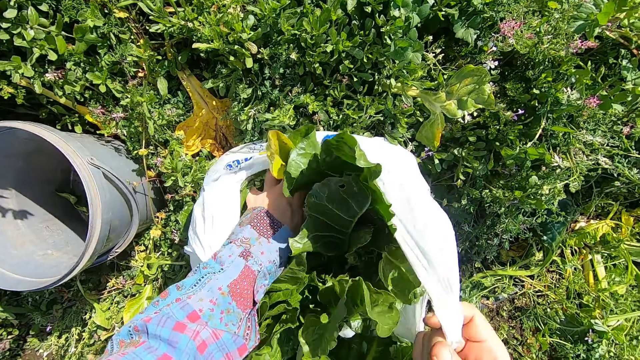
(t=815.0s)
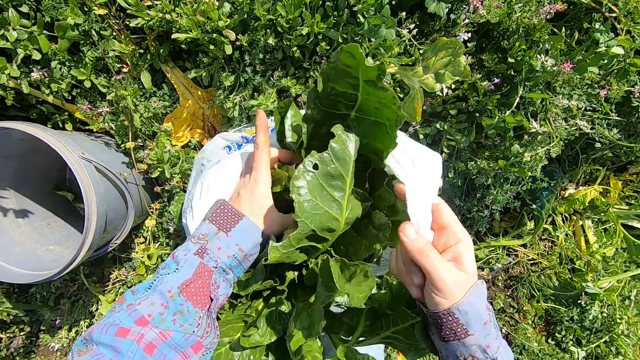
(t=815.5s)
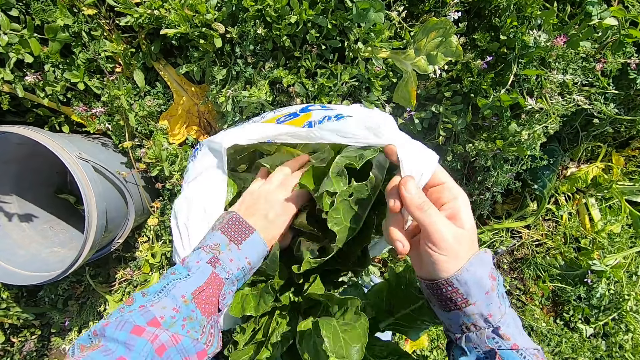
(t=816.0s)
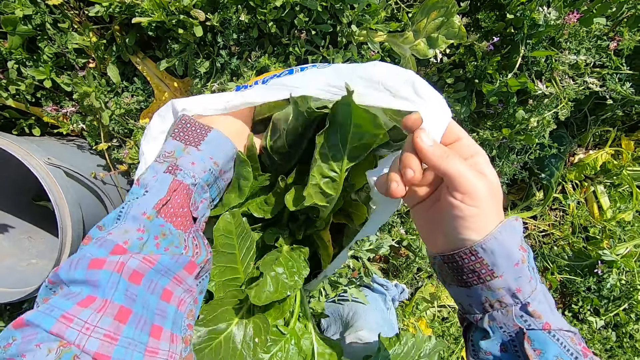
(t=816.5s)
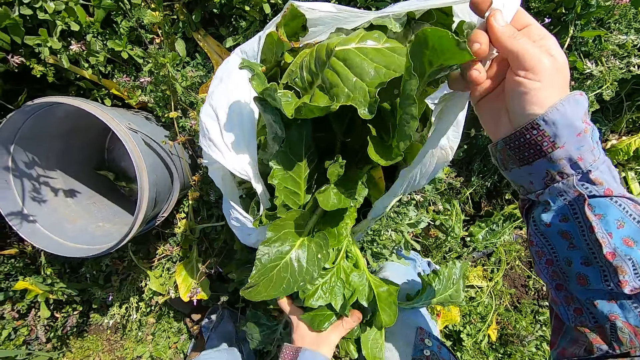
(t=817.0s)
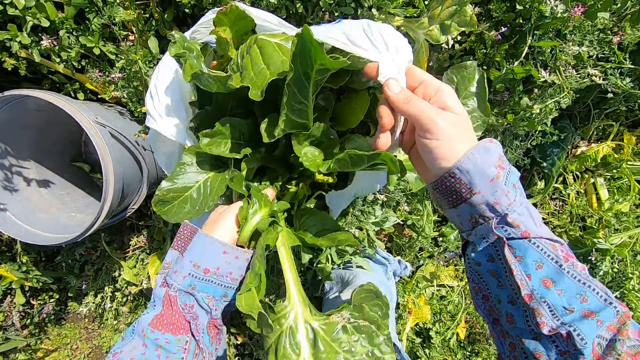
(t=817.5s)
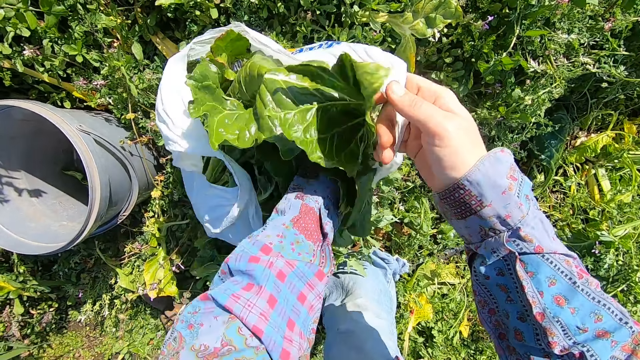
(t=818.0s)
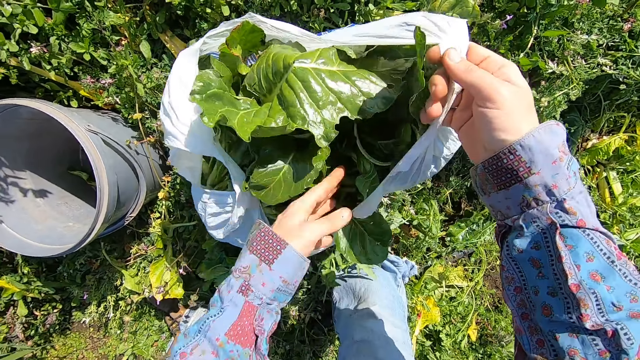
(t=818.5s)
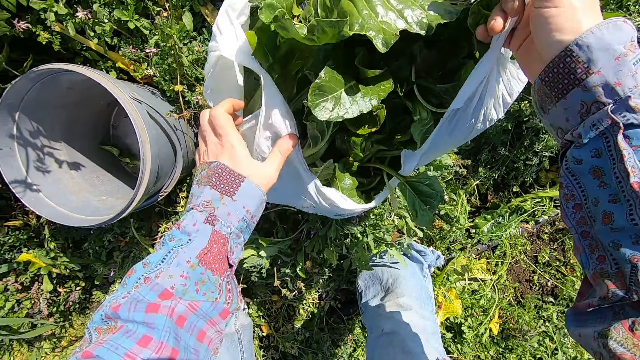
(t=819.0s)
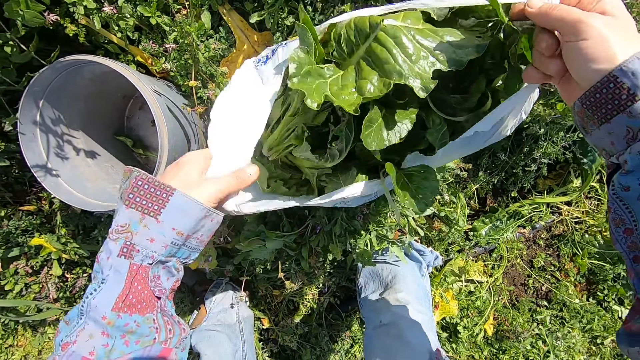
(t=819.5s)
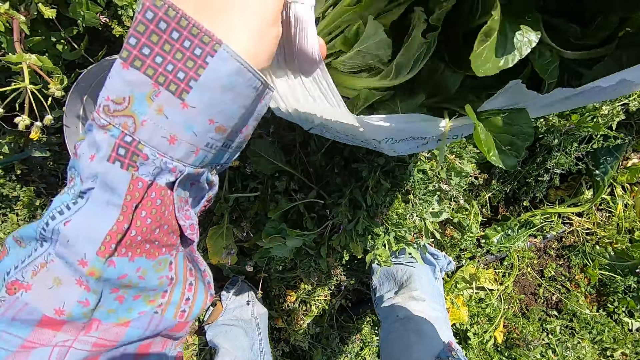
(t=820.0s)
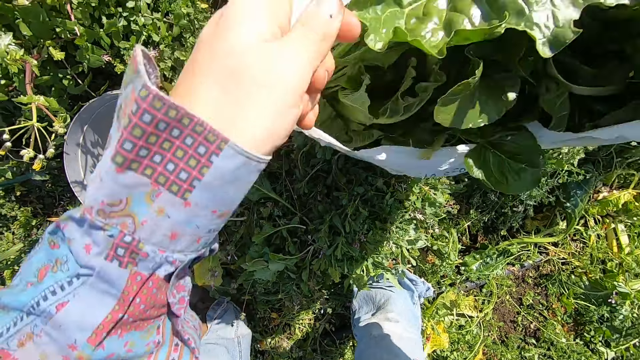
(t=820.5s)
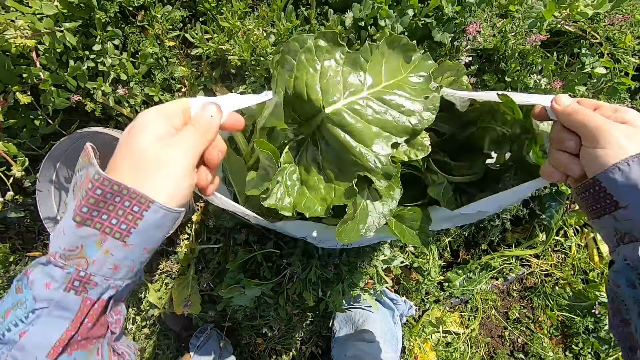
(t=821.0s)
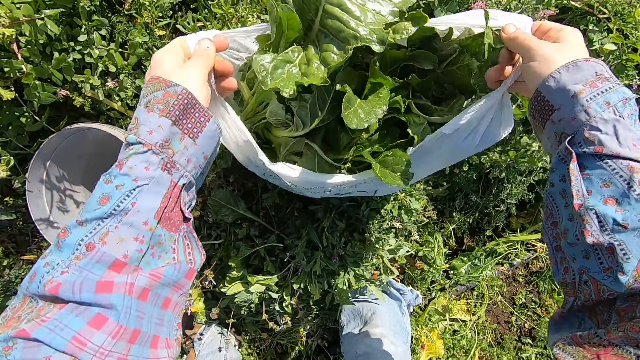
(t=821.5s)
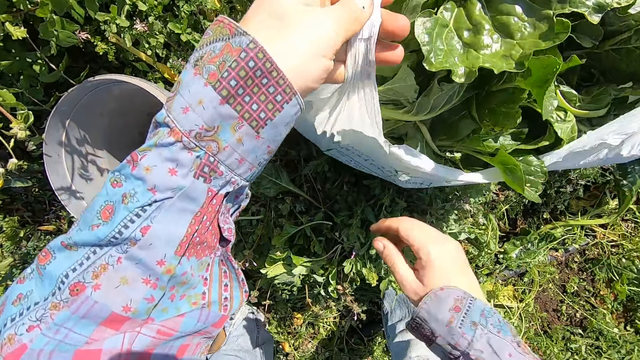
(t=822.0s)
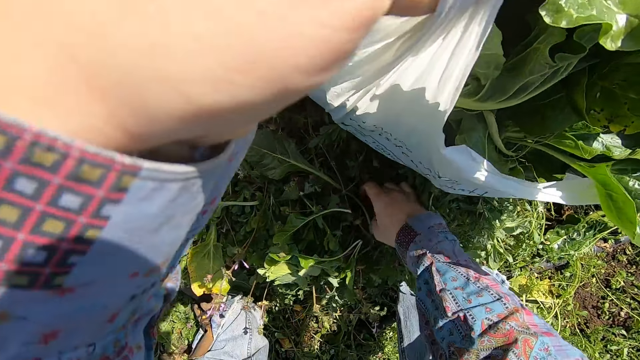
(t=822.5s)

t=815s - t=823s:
The camera wearer presses the chards in the polythene bag with his left hand. He shakes the polythene bag with both hands.

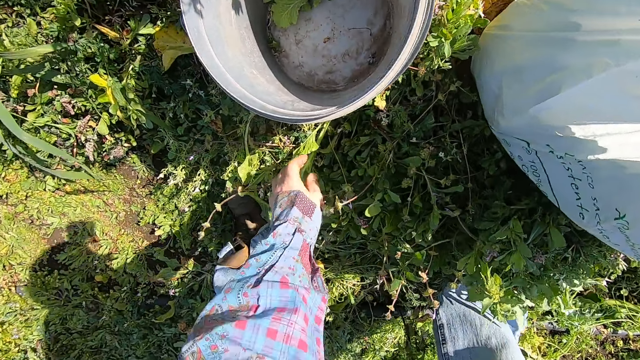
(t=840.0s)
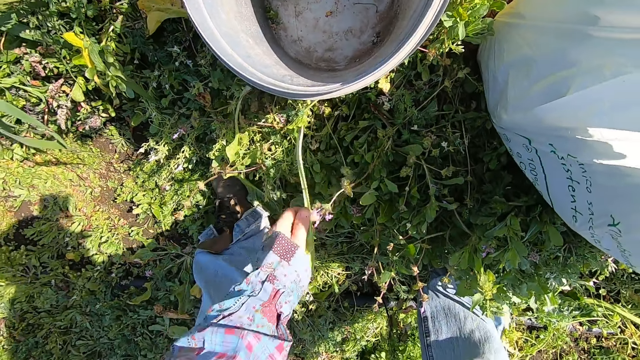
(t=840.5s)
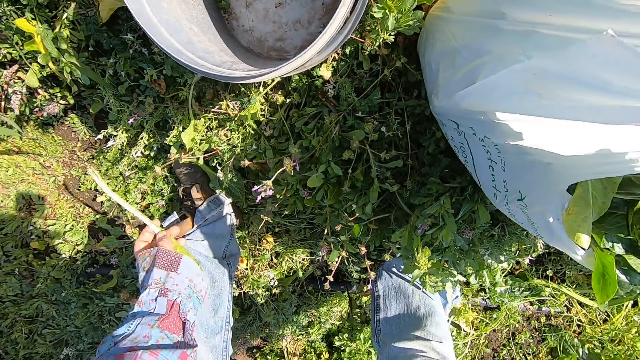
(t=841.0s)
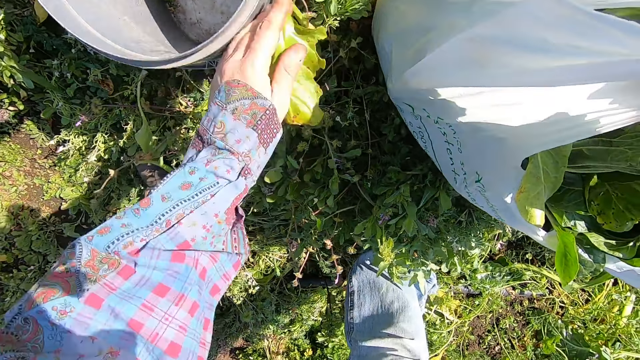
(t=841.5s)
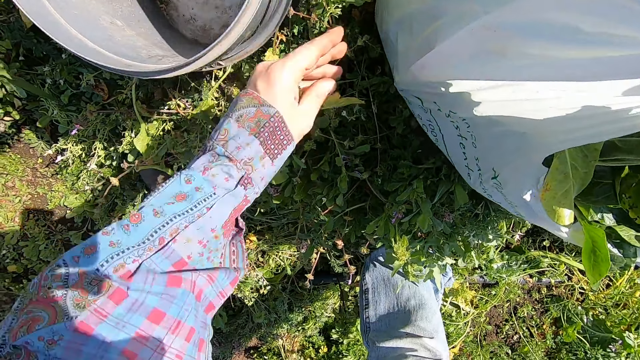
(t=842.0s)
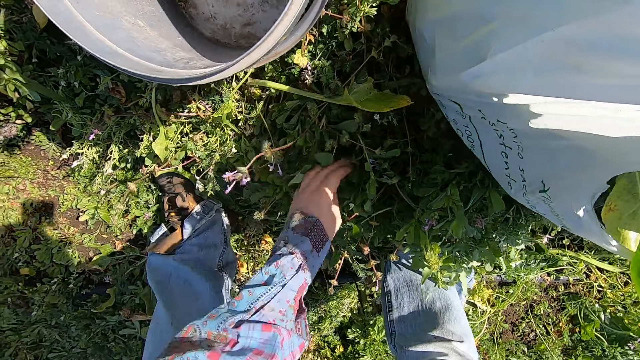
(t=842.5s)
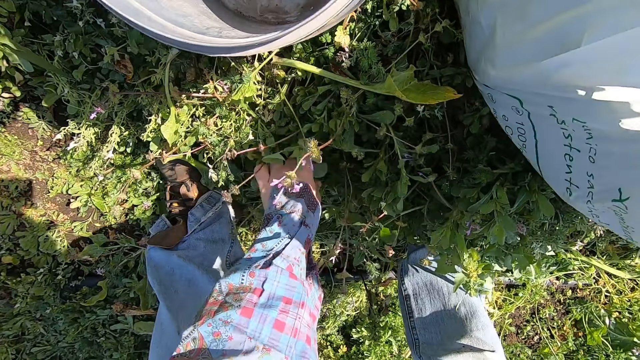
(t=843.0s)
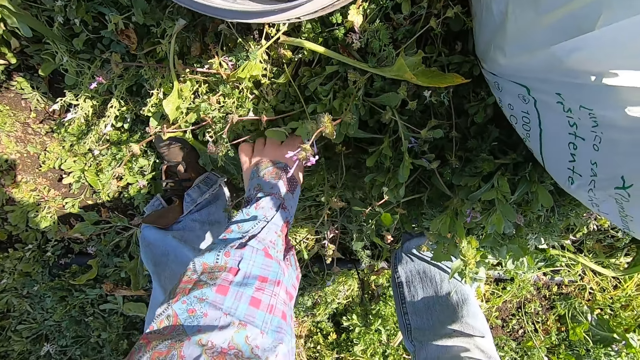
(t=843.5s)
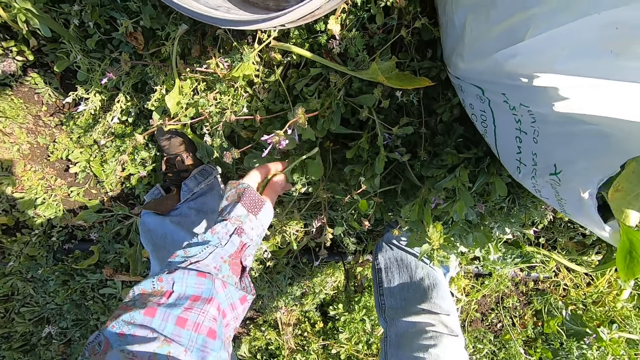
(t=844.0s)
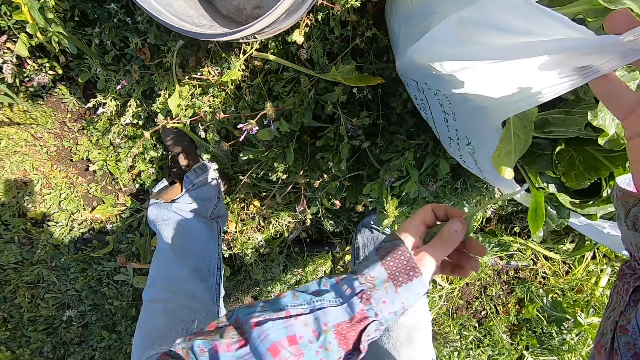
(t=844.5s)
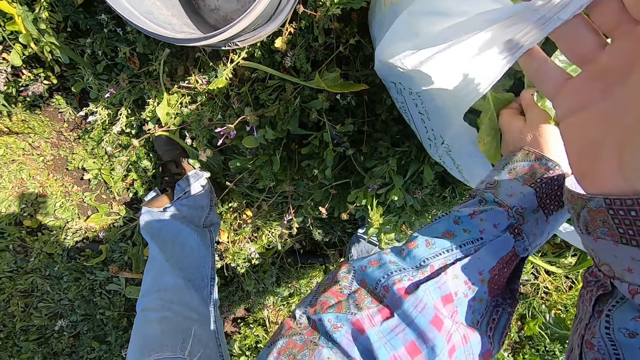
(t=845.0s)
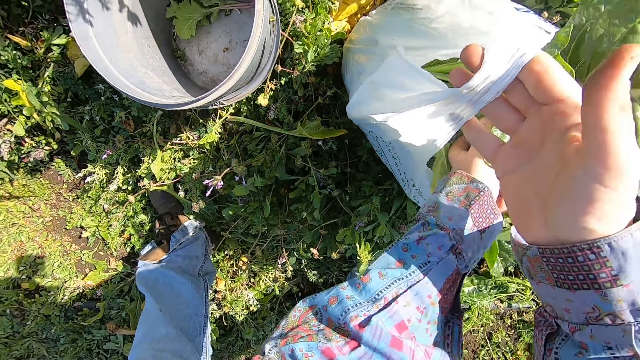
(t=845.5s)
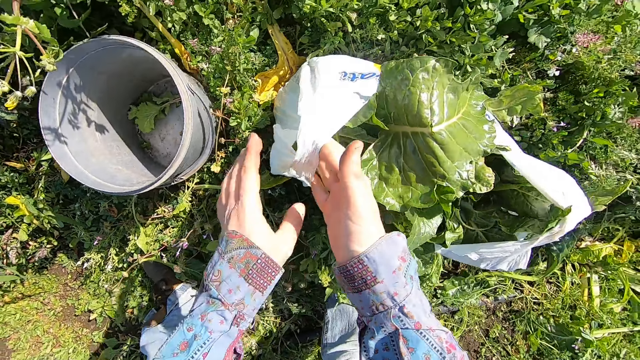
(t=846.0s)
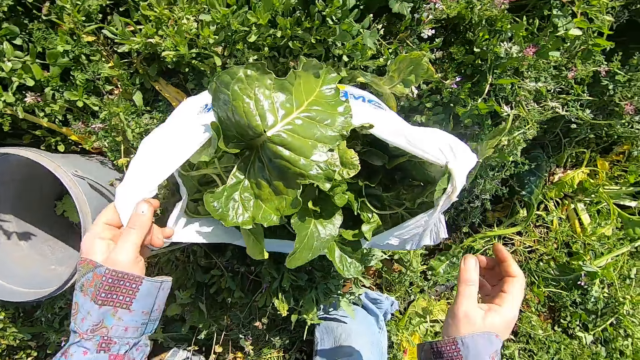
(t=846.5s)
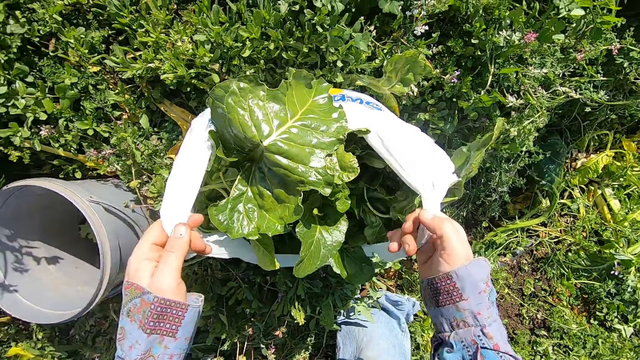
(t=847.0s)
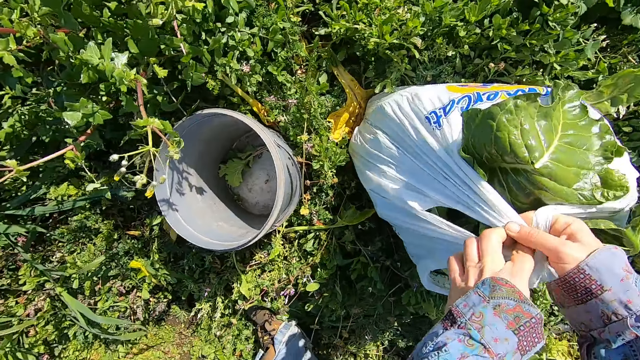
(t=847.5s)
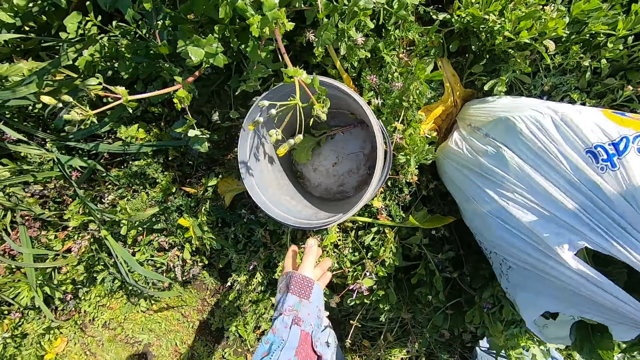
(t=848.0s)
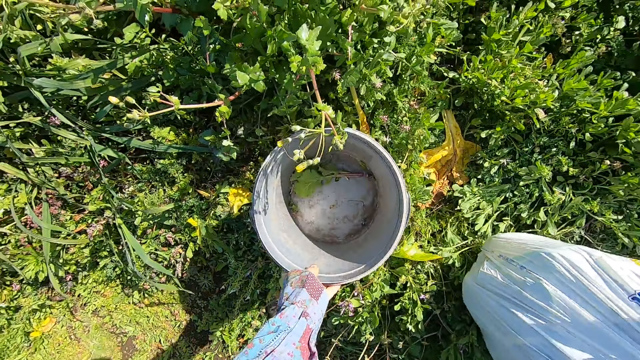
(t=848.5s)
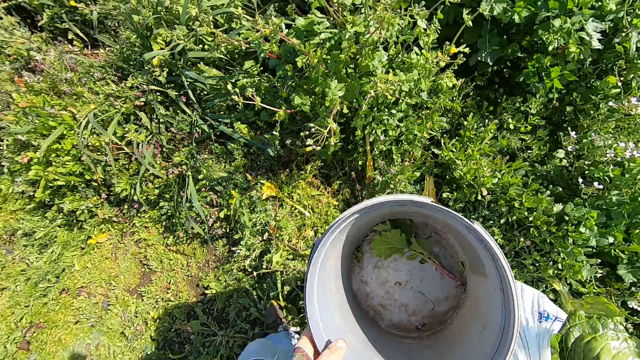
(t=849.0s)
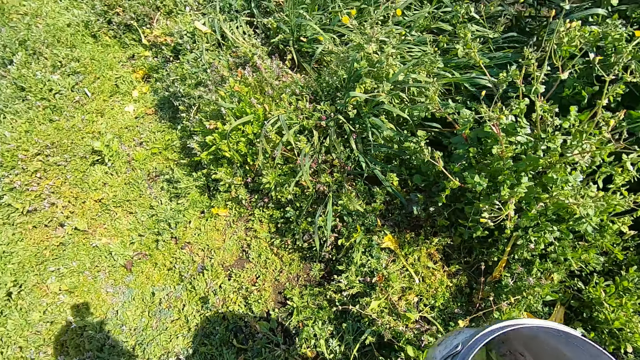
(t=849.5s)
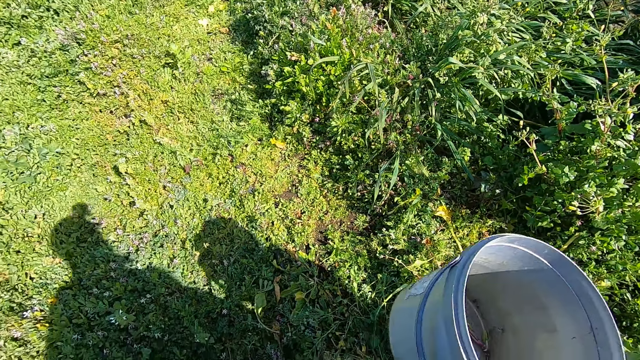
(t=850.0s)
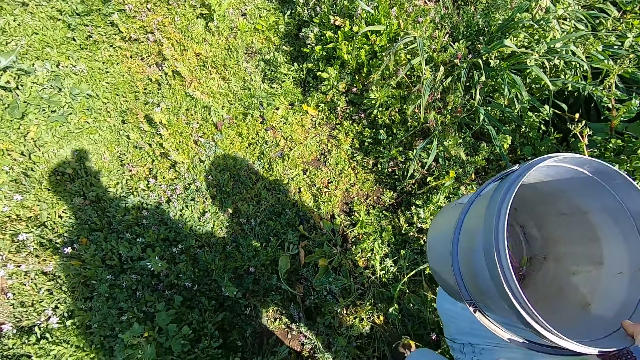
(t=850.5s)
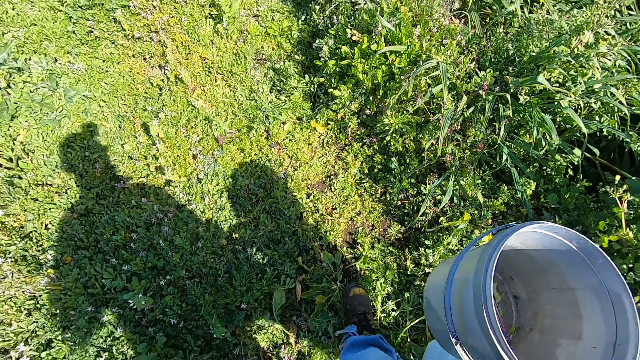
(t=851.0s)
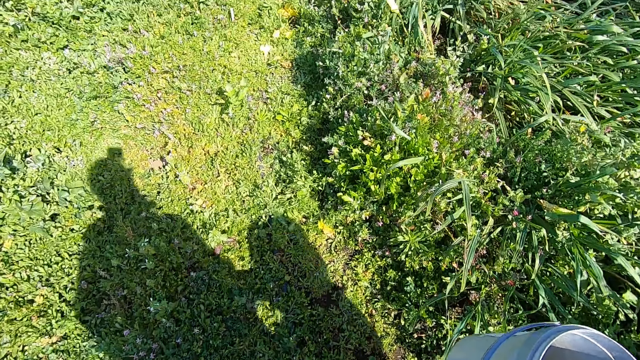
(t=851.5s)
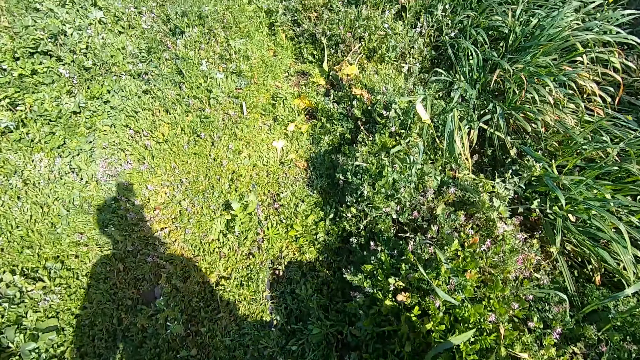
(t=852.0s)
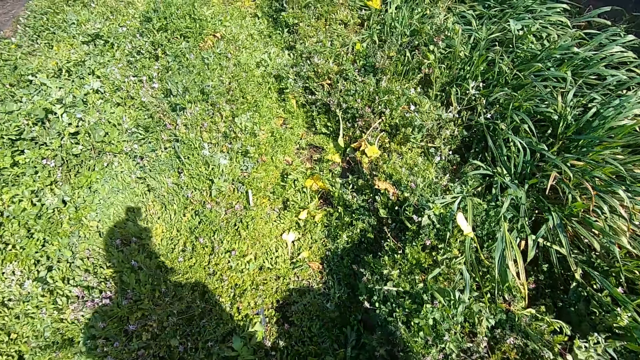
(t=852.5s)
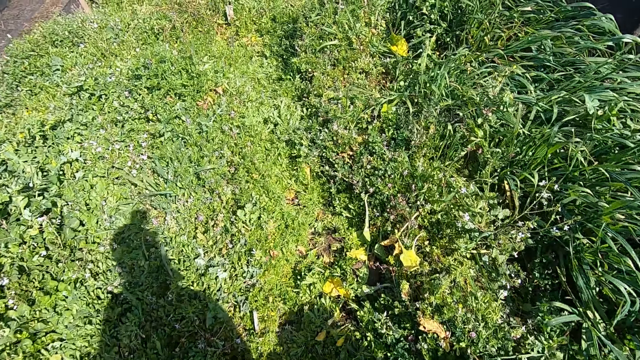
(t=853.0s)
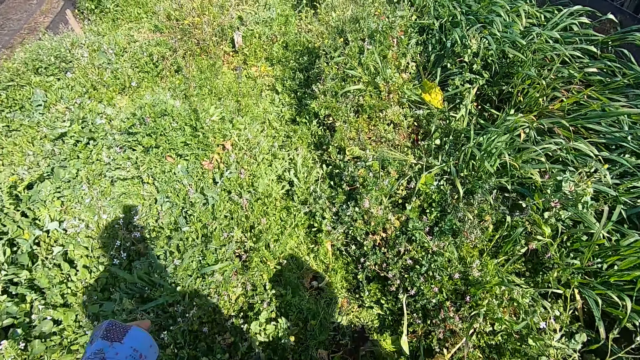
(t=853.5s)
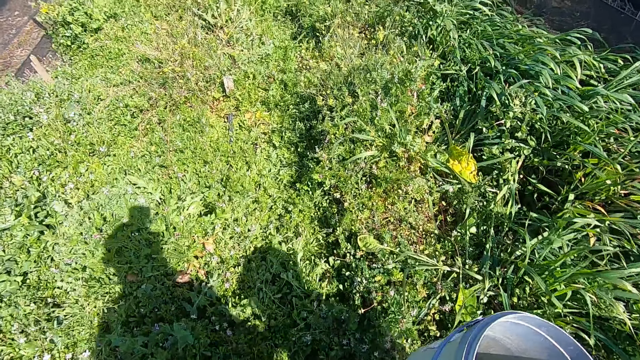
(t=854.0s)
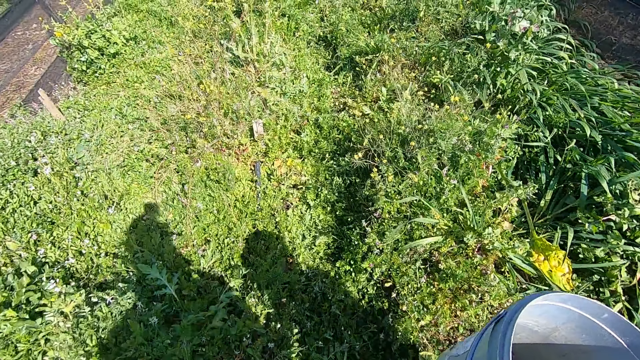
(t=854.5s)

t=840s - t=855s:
The camera wearer picks up a plant or spinach with his left hand. He drops the spinach. He picks up a chard leaf on the floor with his left hand. He puts the chard leaf into the polythene or paper bag. He carries the polythene bag with his right hand. He picks up the paper bag. He picks up a bucket. He carries the bucket with his left hand and the paper bag. He walks forward at the farm.
